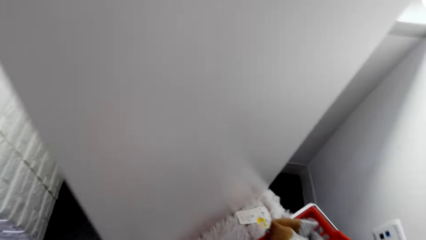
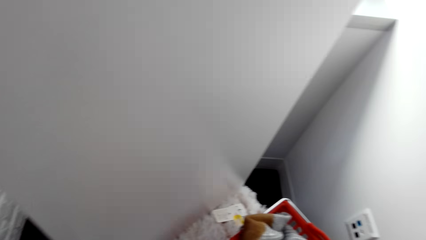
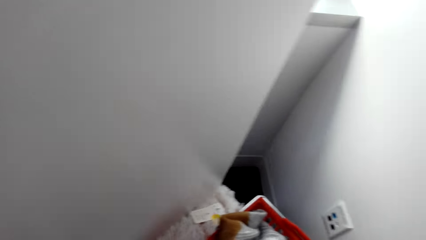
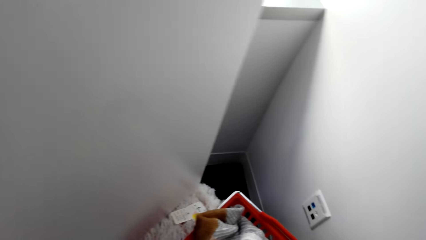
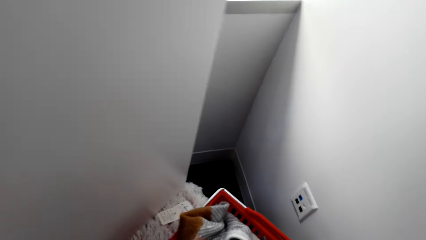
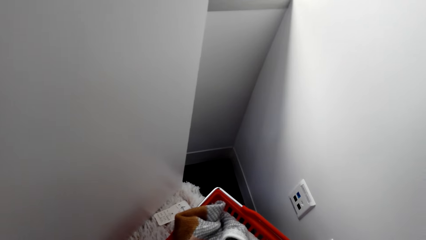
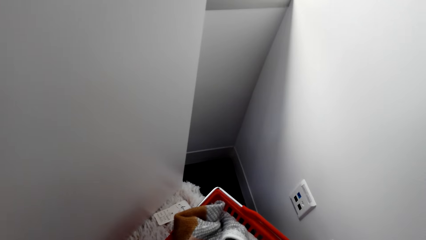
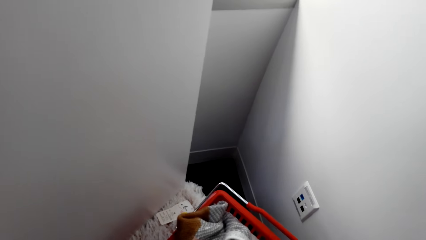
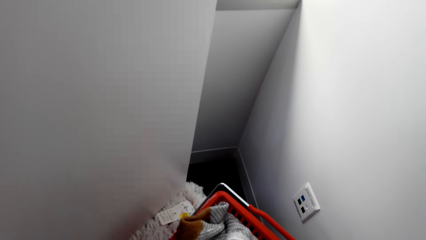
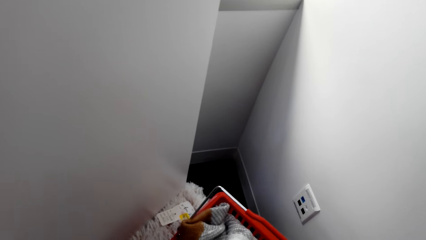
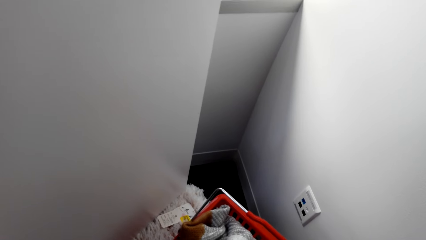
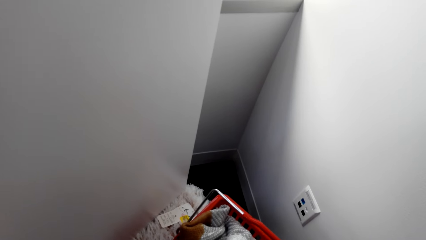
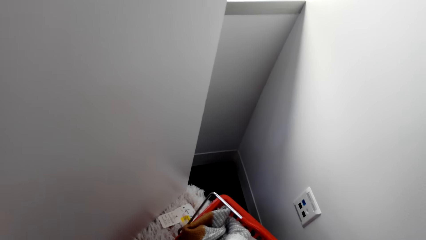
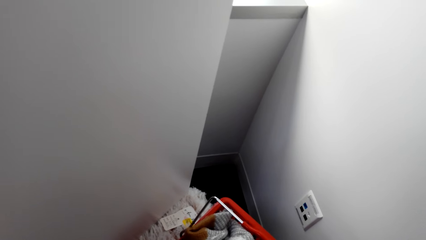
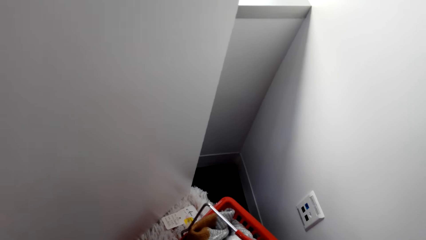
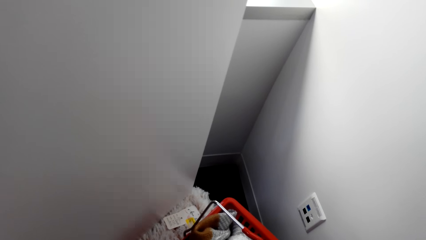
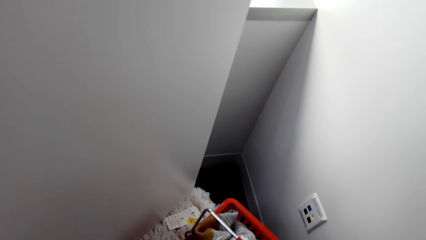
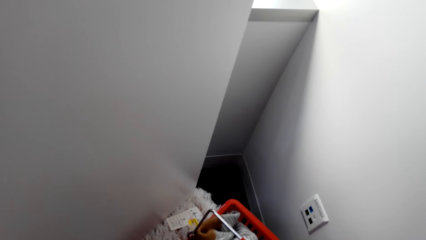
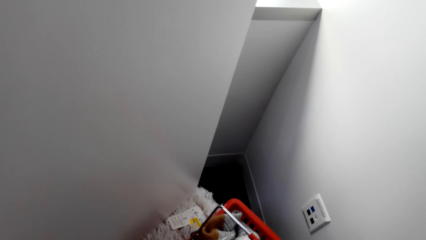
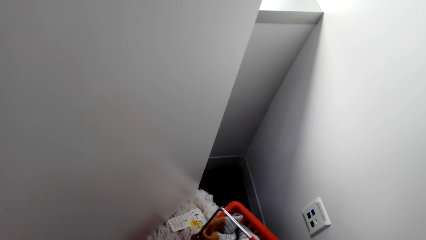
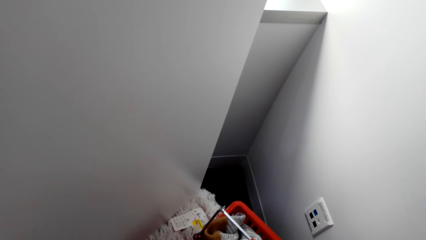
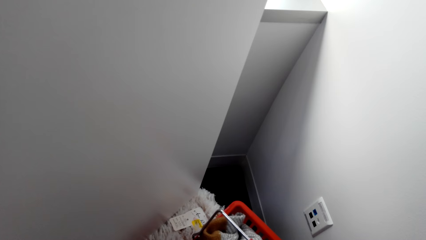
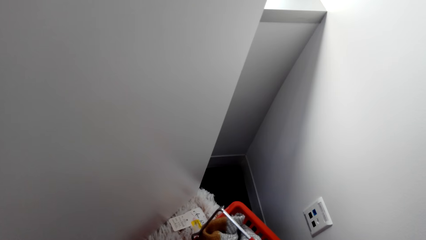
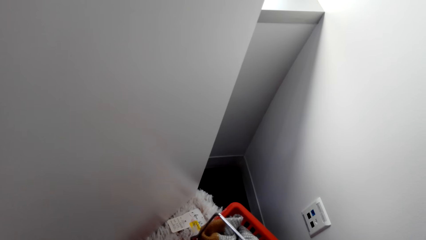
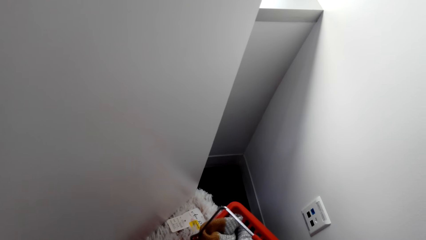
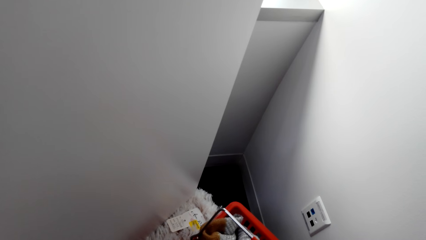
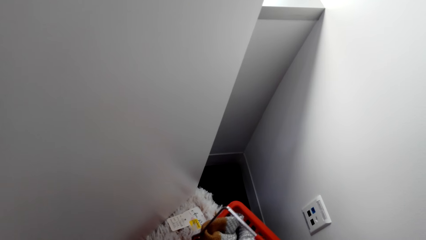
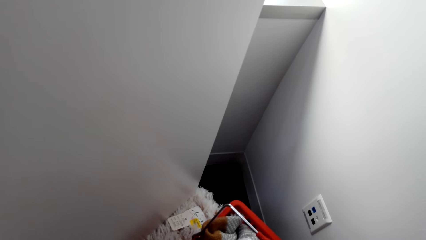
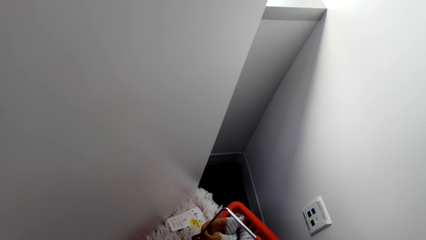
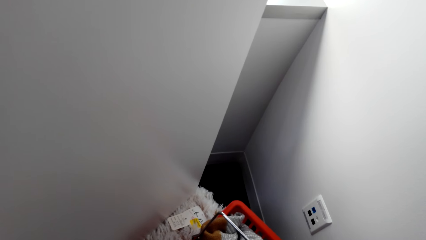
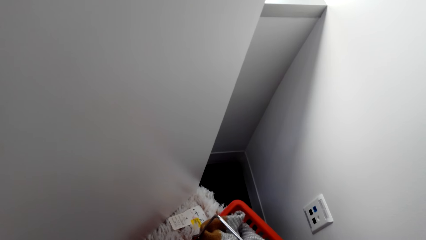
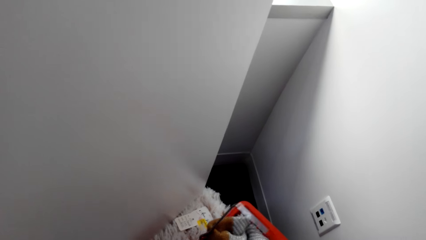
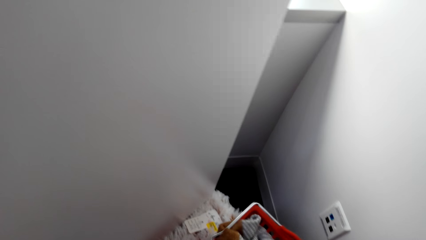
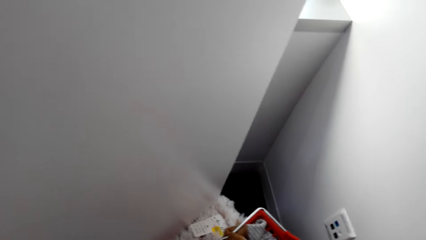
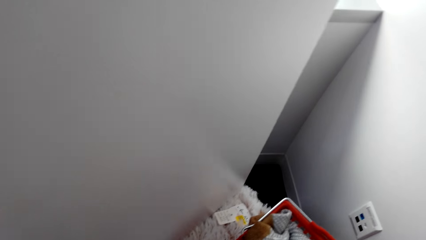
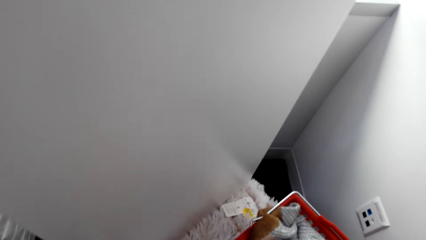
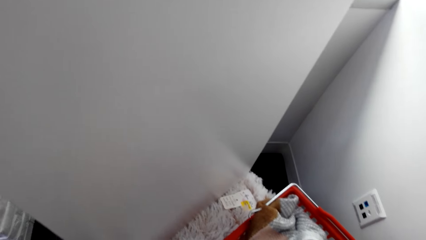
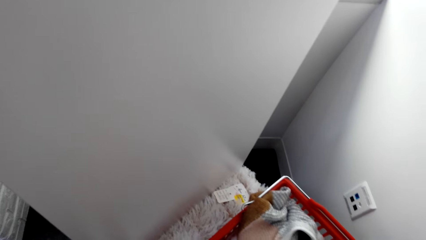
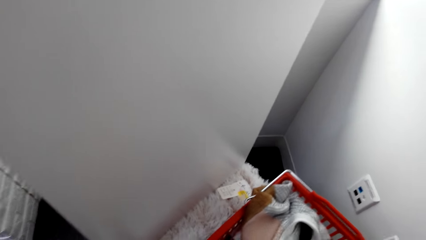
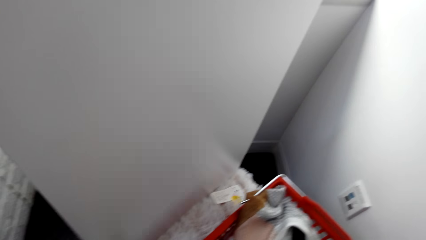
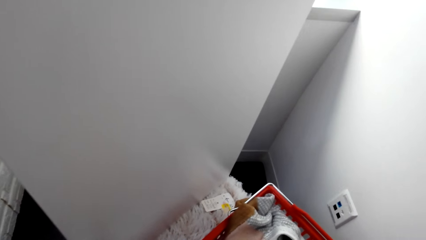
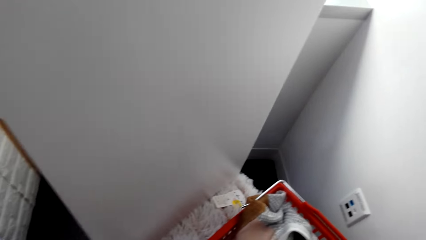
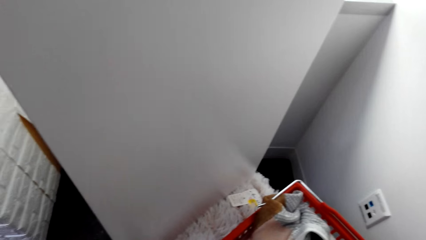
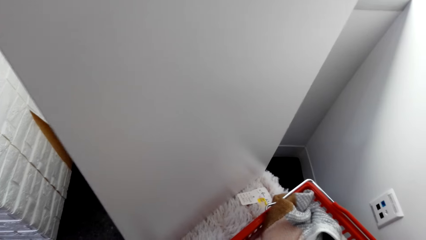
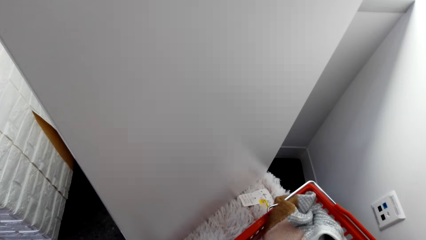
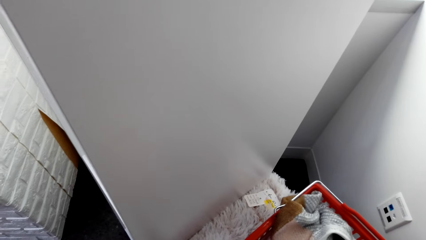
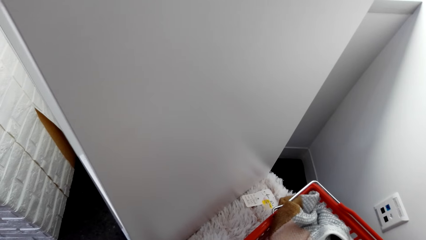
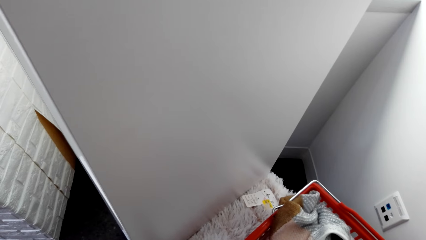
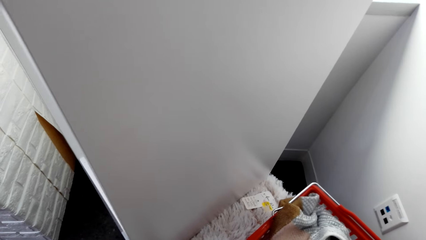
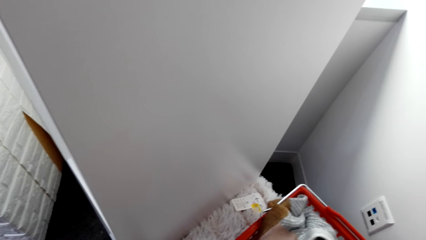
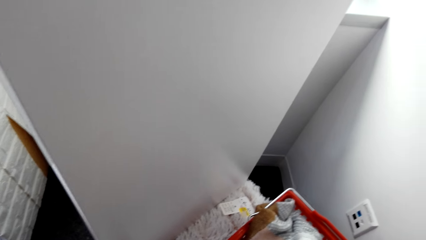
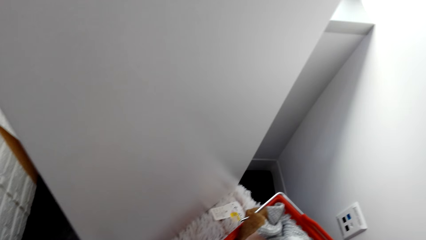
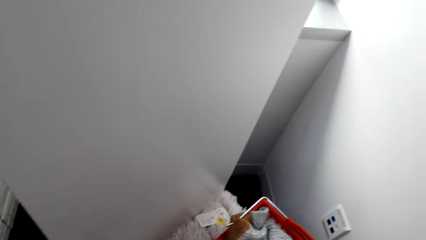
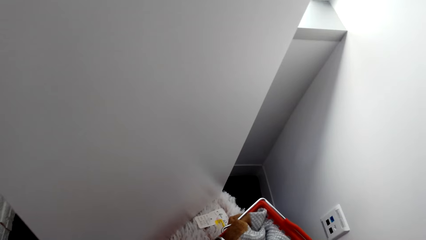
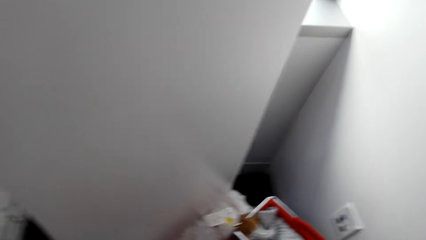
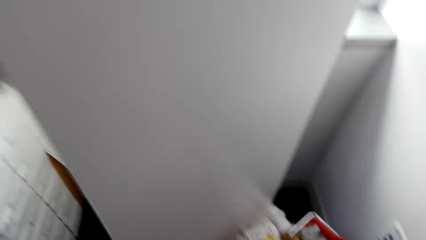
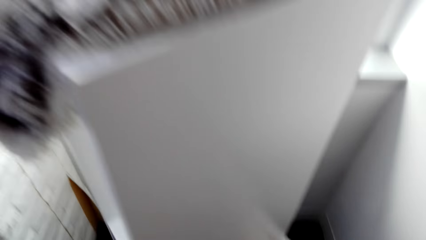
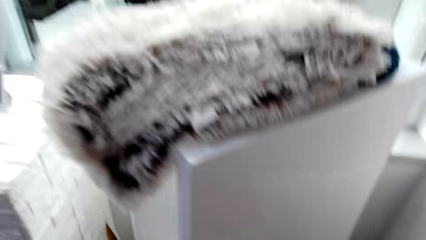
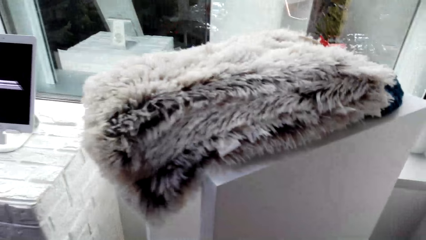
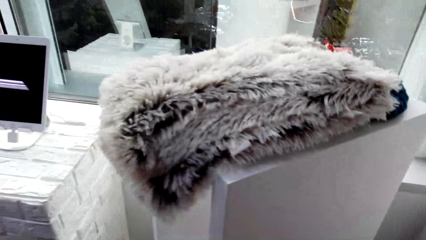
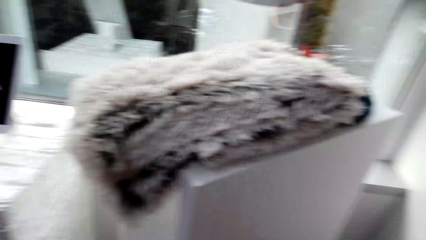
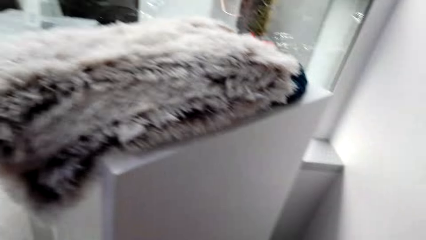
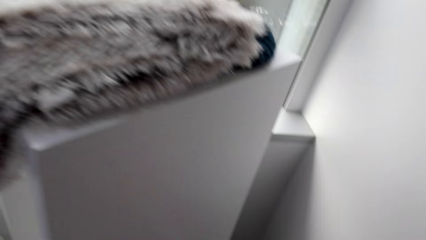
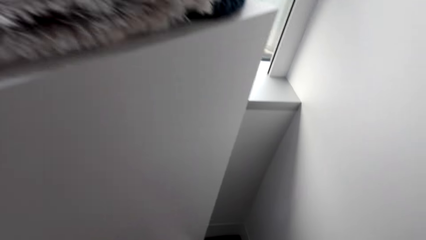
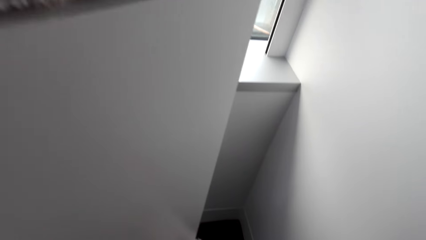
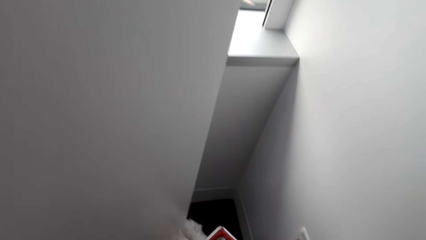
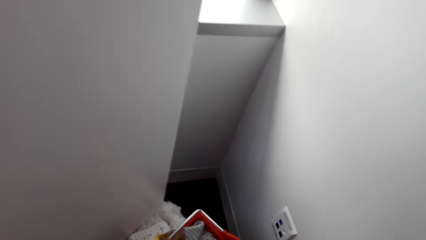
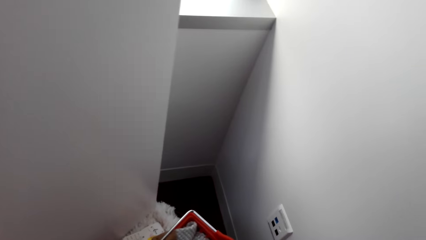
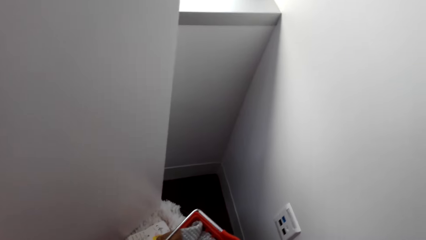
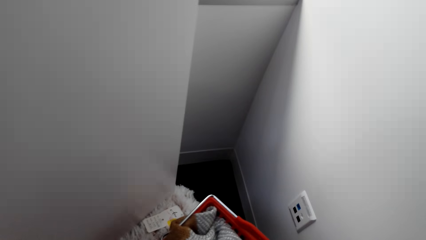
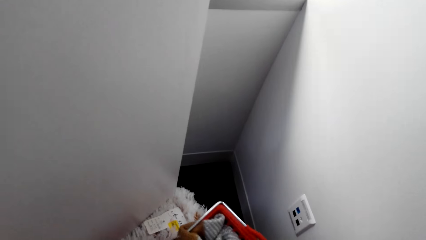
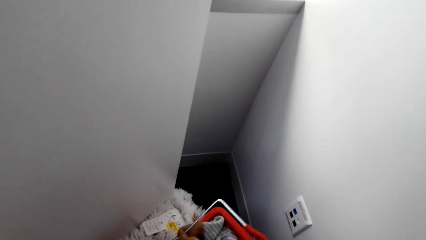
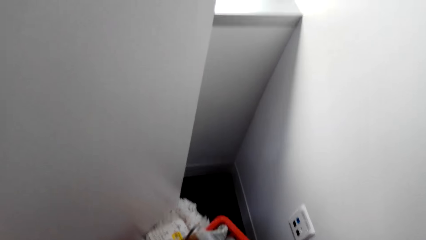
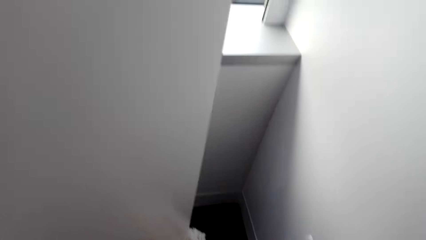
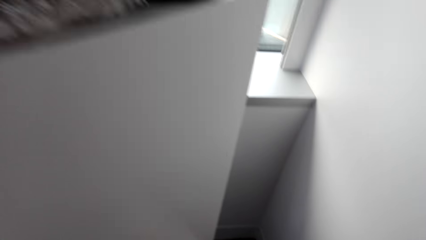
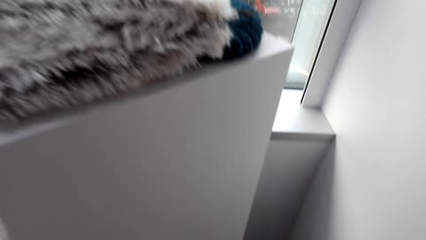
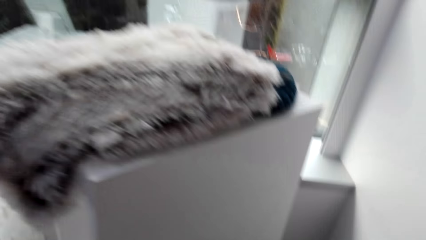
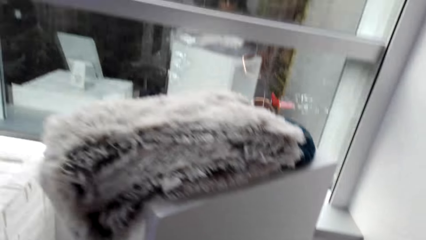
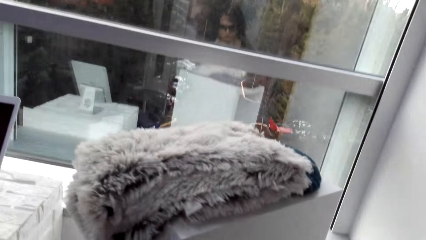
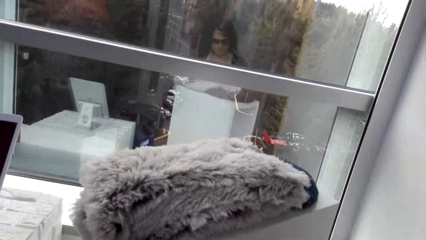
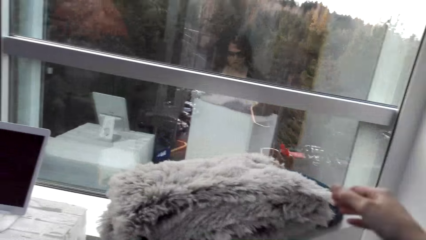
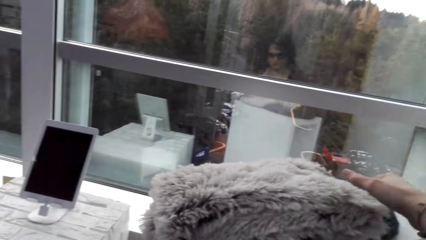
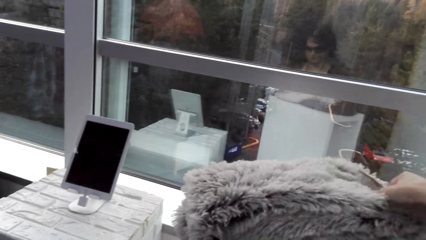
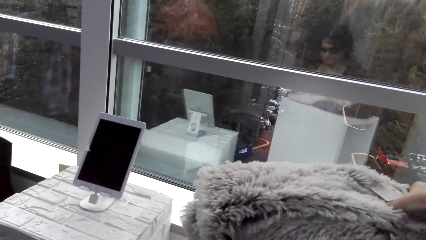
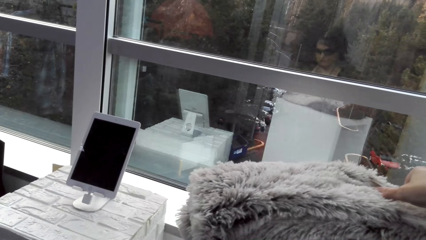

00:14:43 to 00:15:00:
The camera wearer adjusts the basket. They touch the shopping basket.
